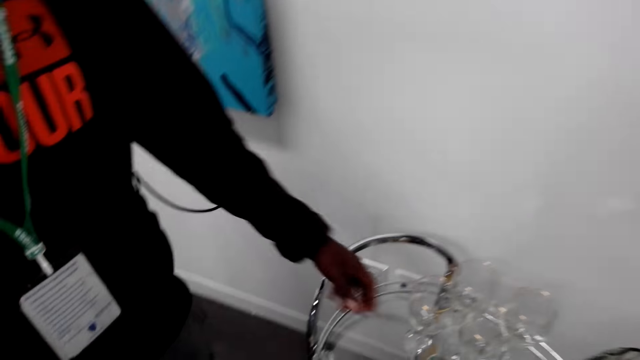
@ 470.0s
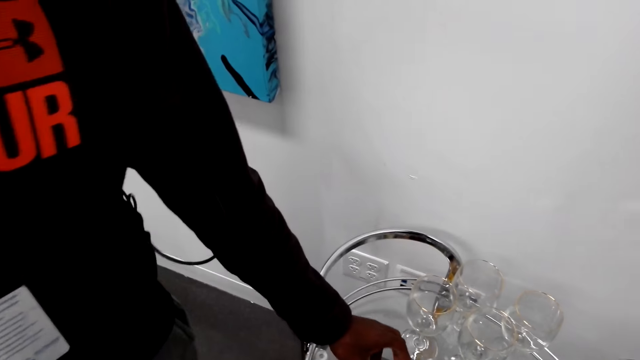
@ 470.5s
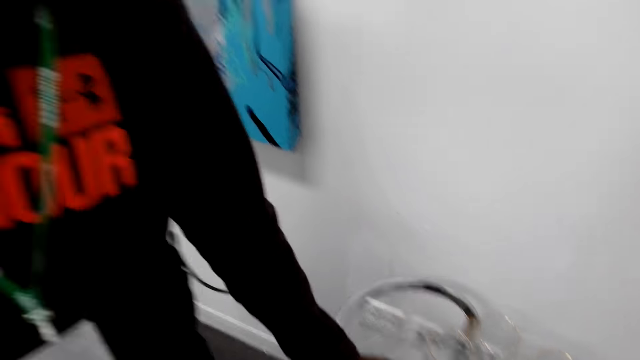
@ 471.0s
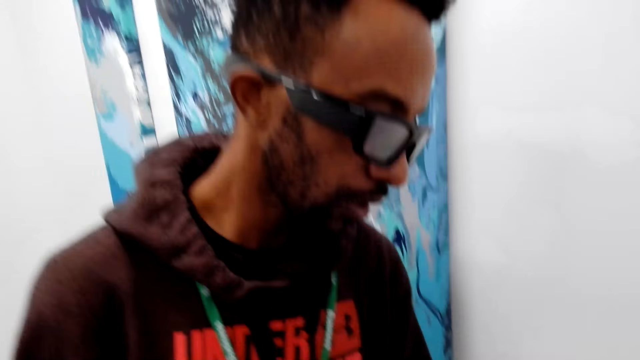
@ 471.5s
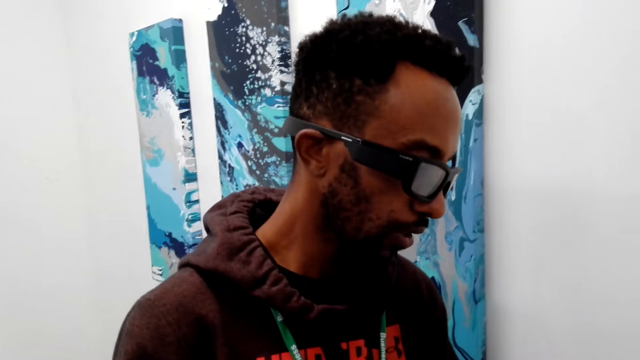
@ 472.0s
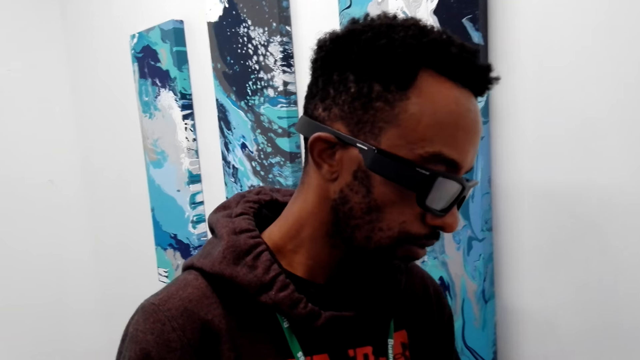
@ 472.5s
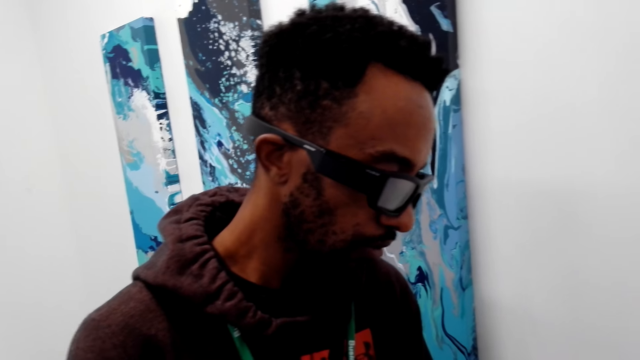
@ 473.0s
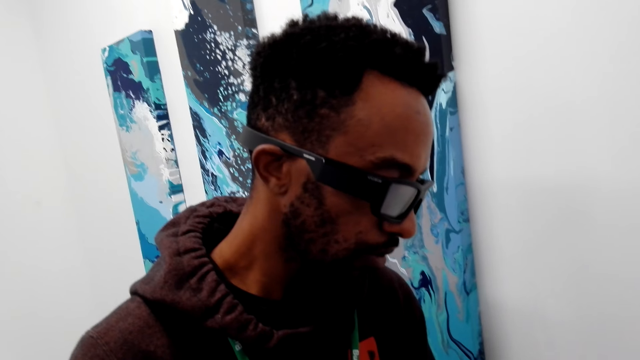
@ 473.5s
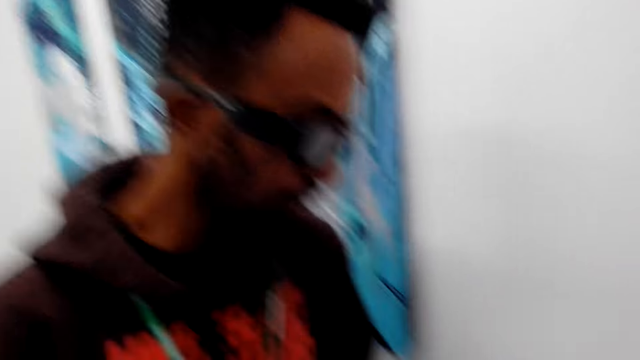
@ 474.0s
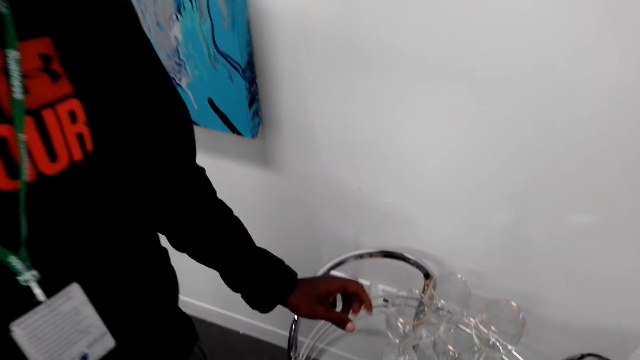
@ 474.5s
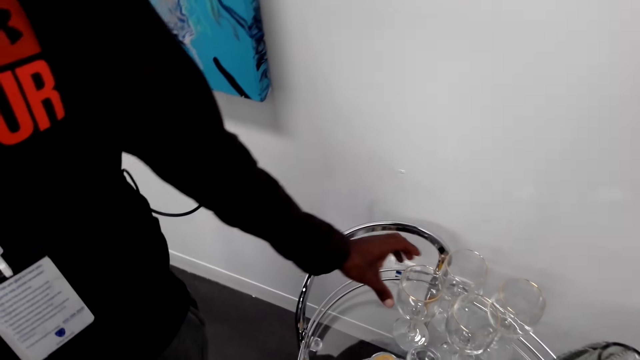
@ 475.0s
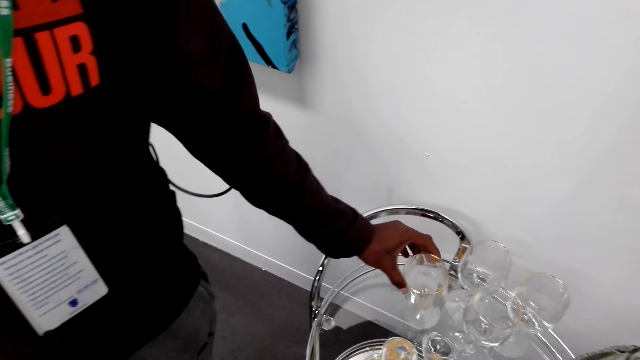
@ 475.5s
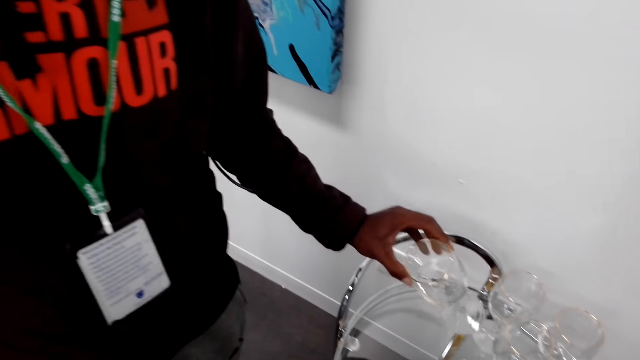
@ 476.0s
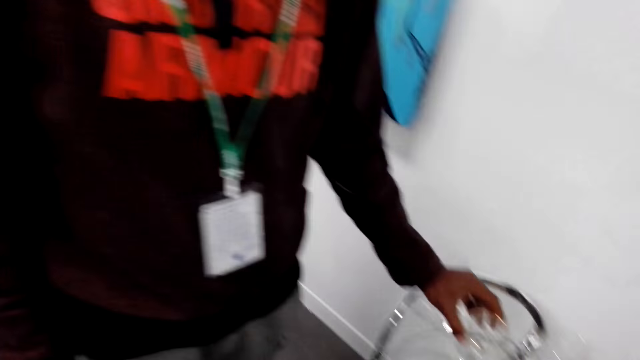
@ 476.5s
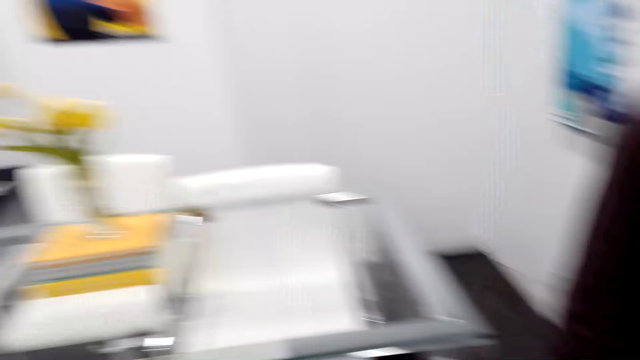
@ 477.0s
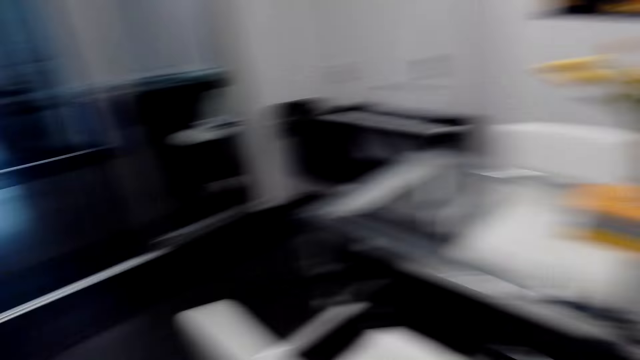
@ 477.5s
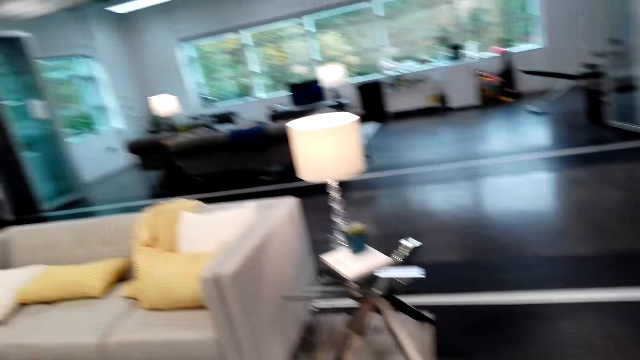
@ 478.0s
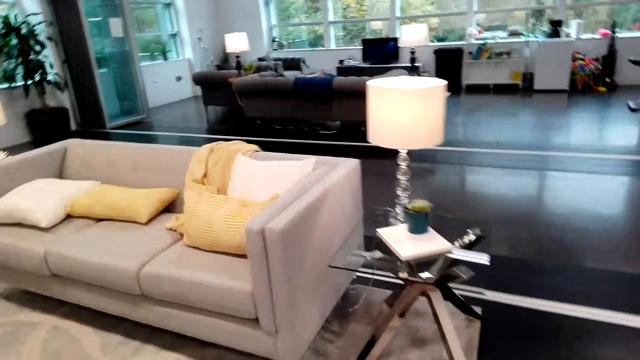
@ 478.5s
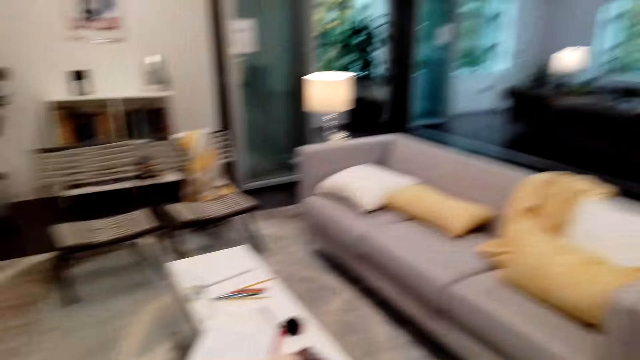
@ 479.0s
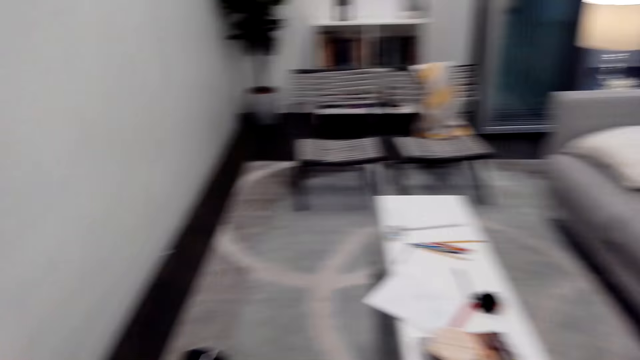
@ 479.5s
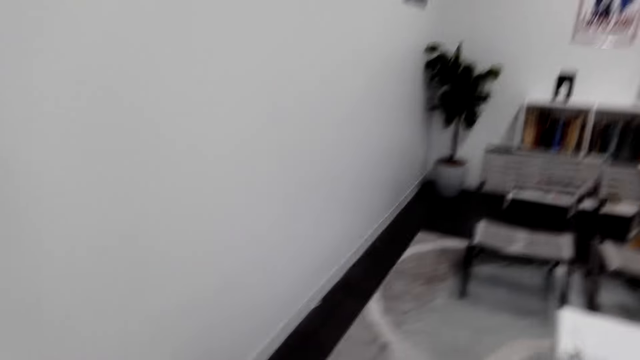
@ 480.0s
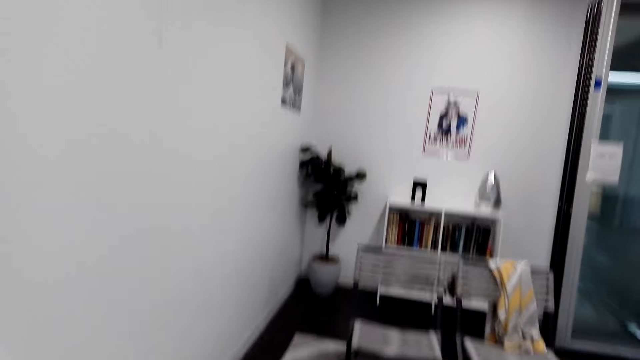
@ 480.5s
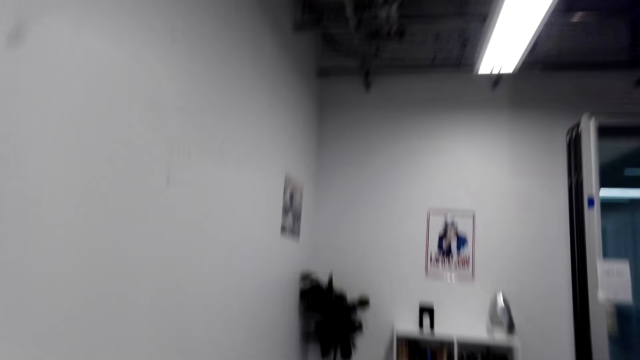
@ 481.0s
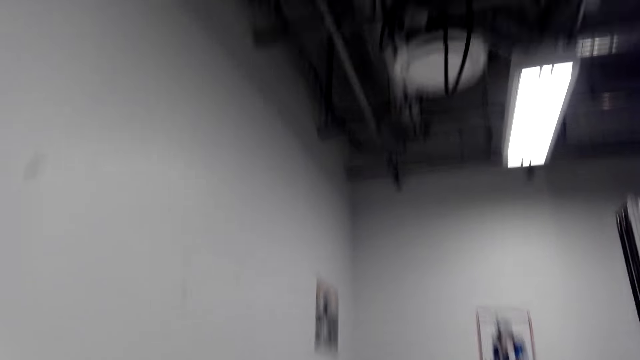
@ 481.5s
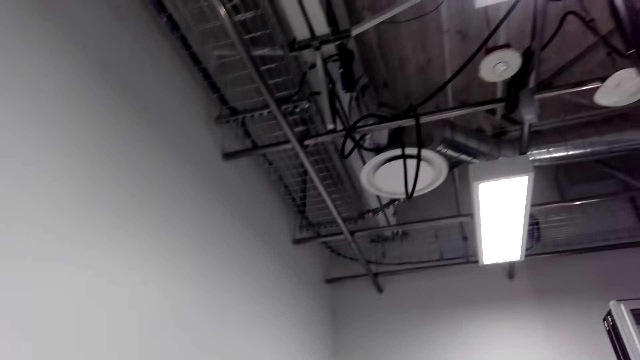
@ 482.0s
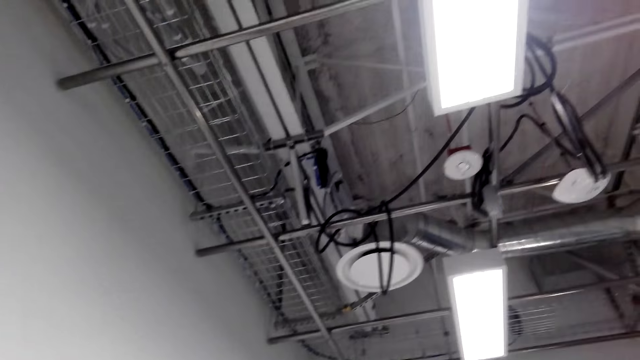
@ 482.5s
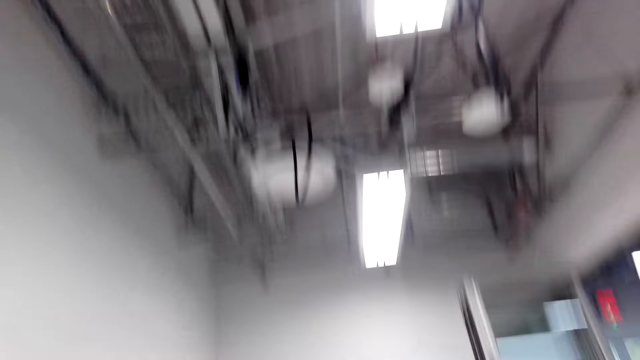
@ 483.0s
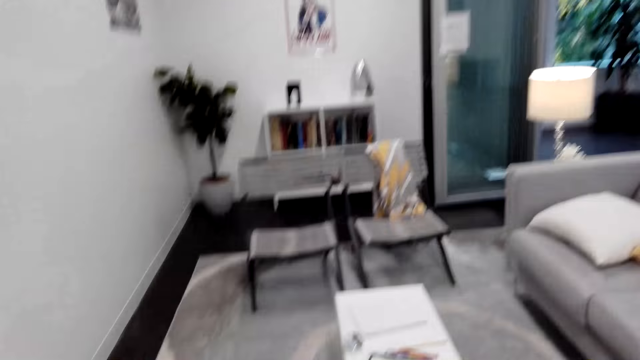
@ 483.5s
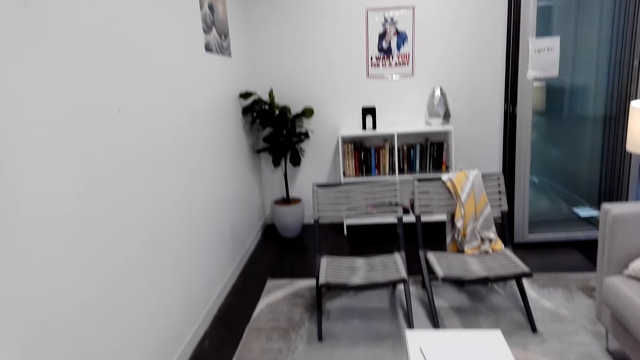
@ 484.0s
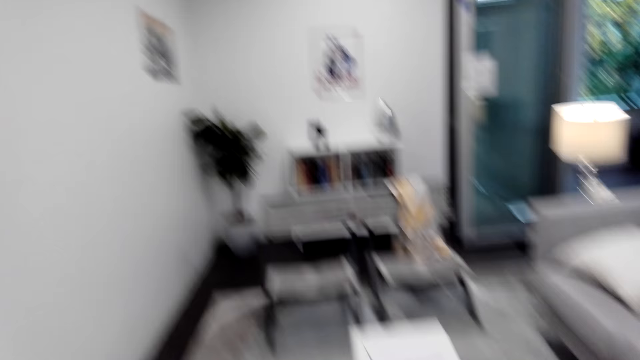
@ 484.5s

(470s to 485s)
The camera wearer moves a hand and looks around. A man holds a glass on the shelf. The man picks something from the camera wearer. The camera wearer holds a glass. They look around. The man picks up the glass on the shelf. The man moves the glass on the table. The camera wearer looks around. They walk around the room.

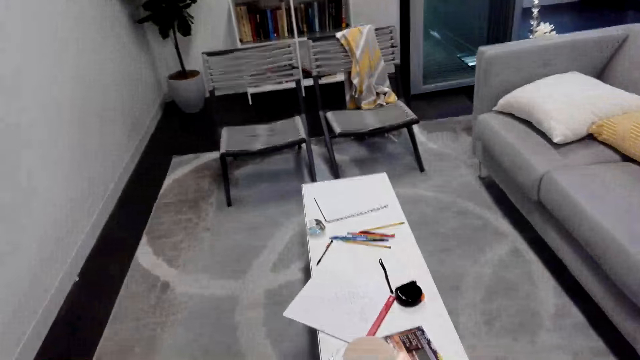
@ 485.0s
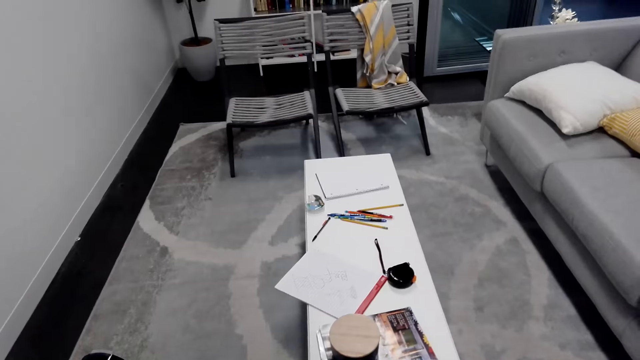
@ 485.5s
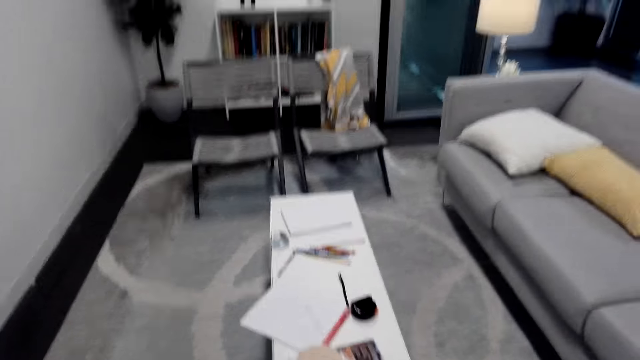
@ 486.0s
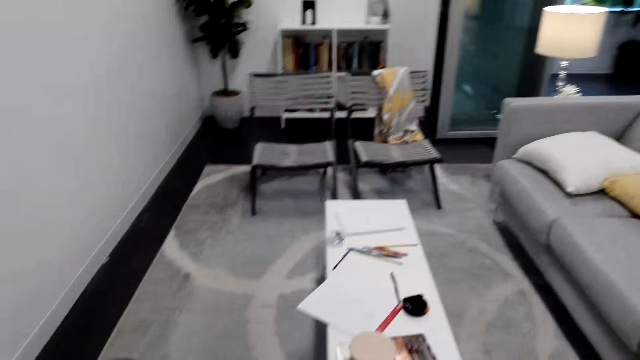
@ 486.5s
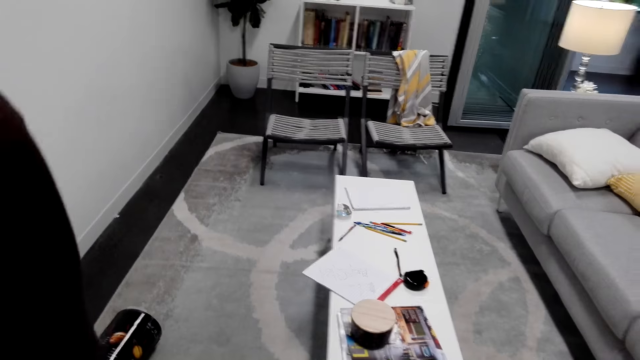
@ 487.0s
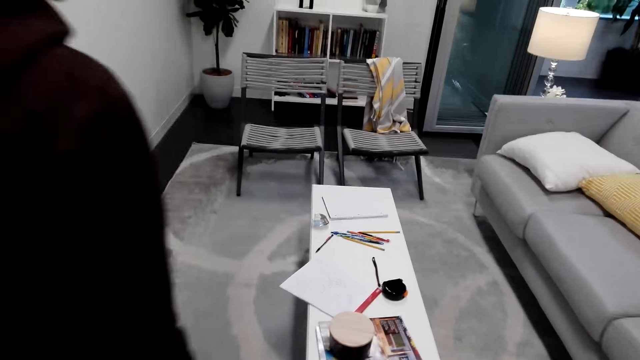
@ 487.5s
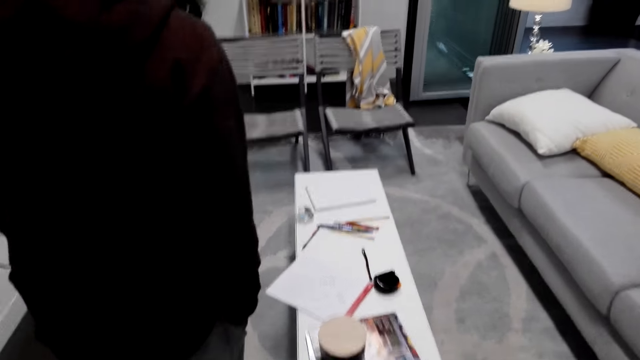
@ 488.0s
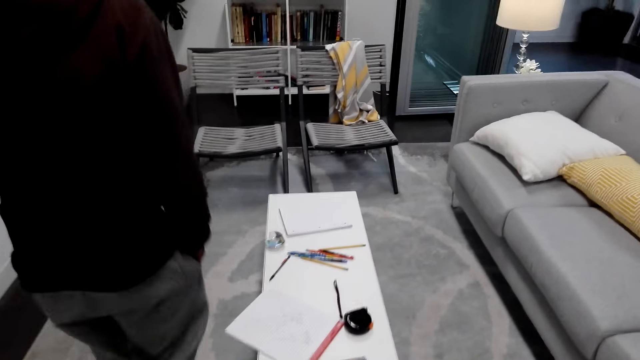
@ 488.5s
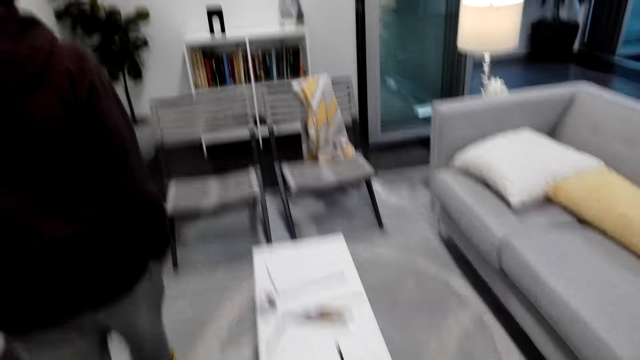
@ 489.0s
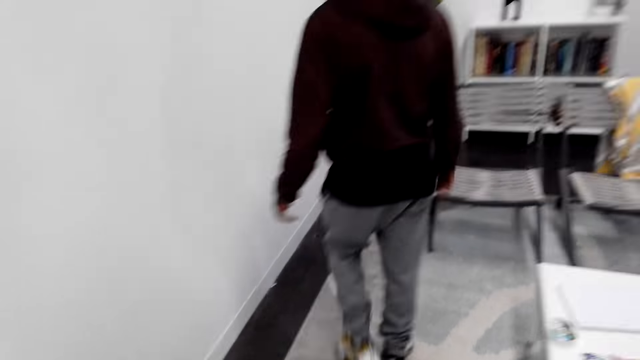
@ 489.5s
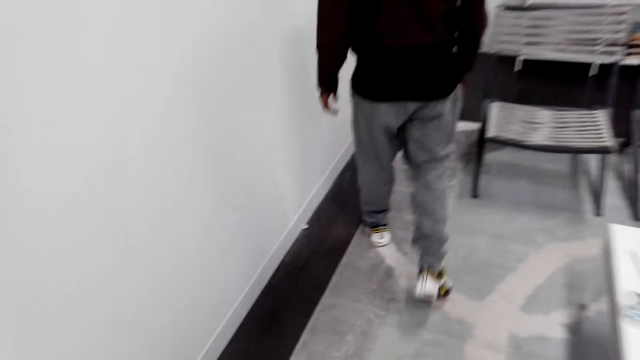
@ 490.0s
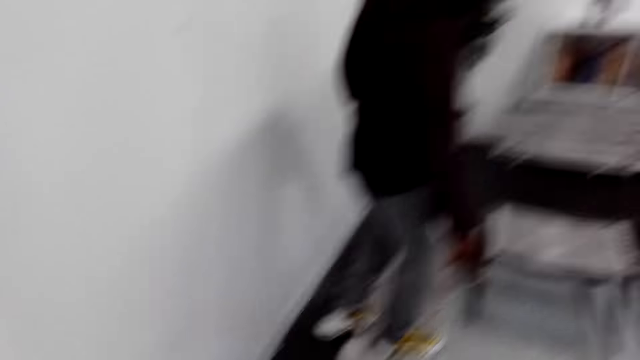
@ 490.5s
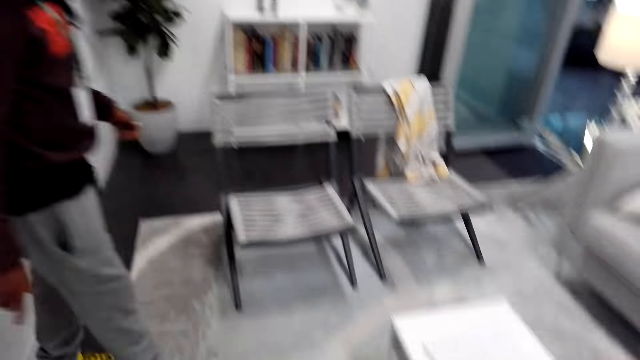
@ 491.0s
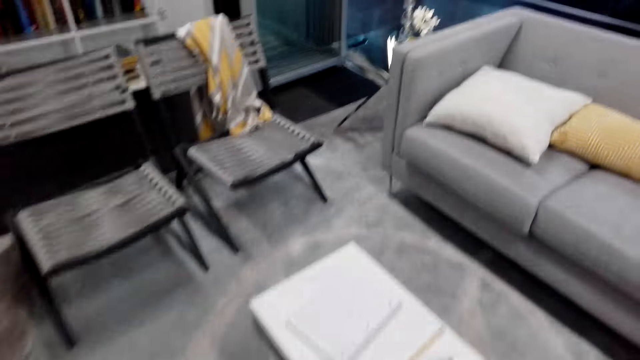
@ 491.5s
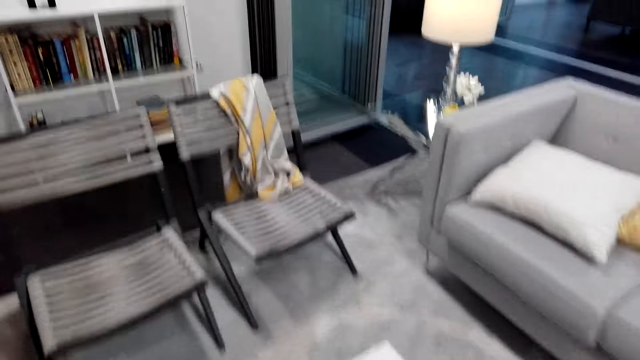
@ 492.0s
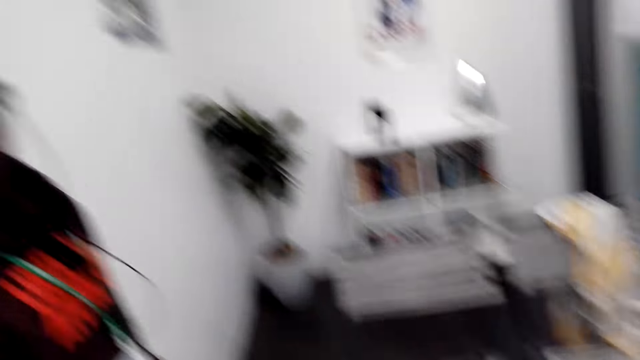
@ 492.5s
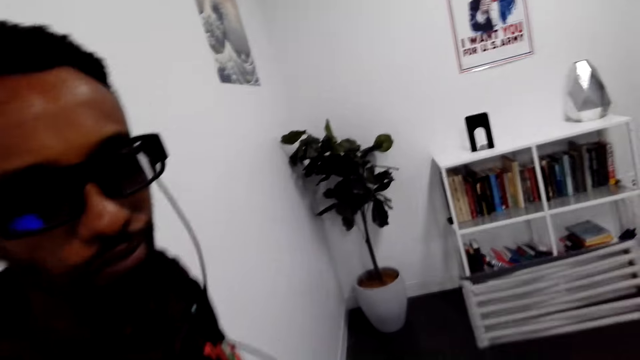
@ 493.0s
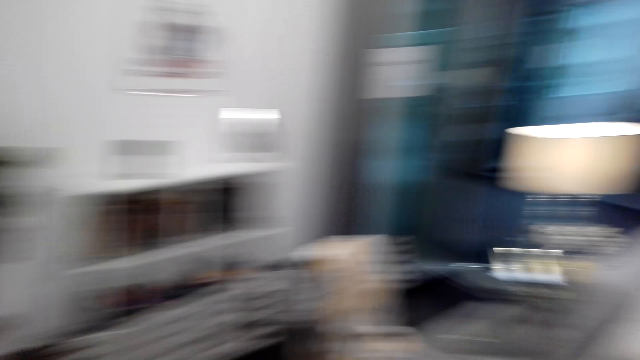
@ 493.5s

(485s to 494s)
A man moves around the room. The camera wearer walks around. The man does something. The camera wearer looks around. The man stands close to the camera wearer.
